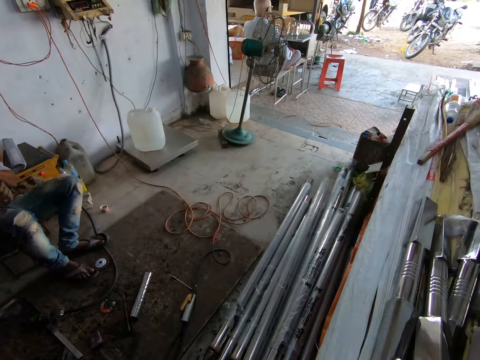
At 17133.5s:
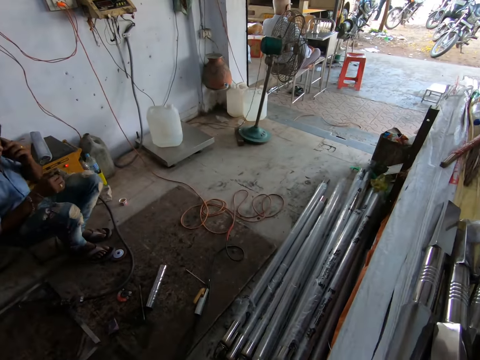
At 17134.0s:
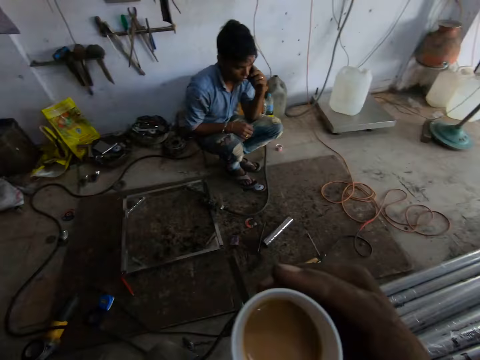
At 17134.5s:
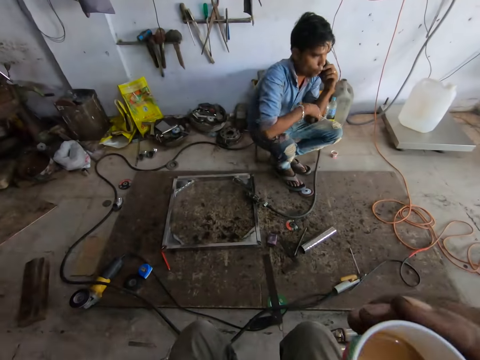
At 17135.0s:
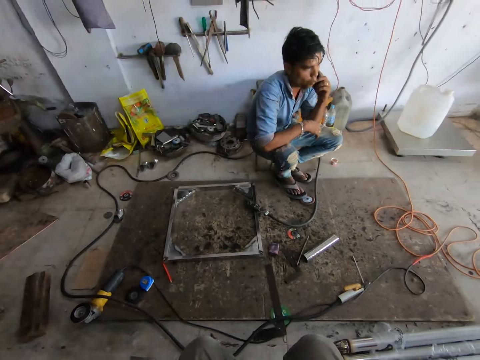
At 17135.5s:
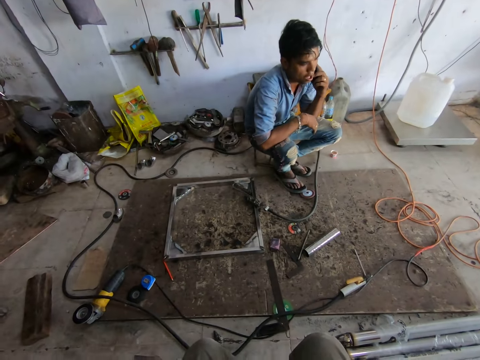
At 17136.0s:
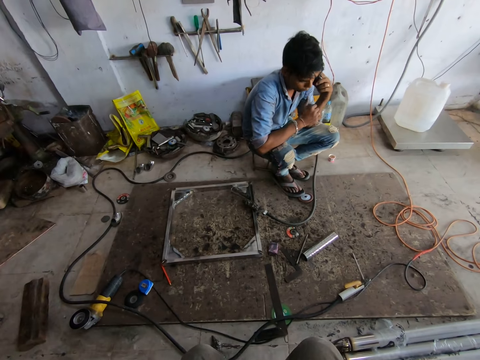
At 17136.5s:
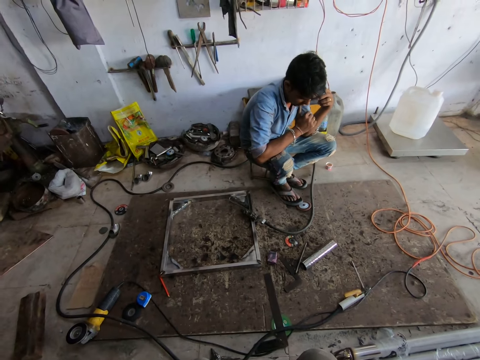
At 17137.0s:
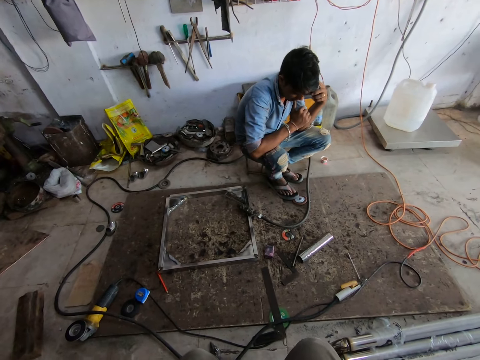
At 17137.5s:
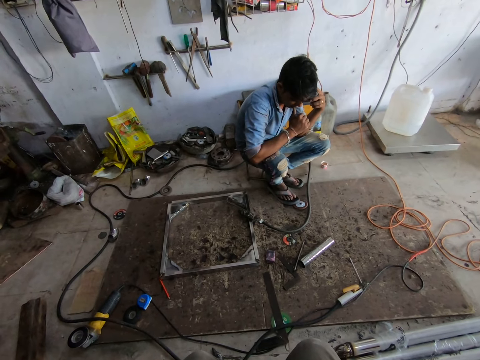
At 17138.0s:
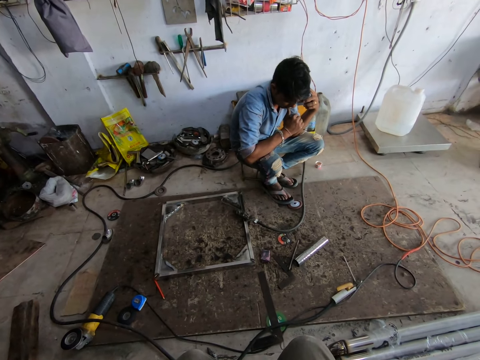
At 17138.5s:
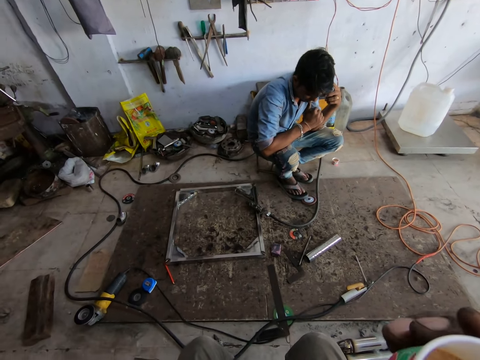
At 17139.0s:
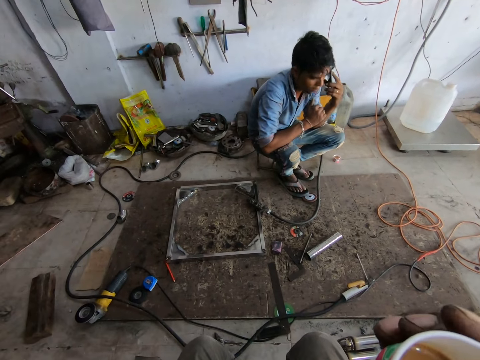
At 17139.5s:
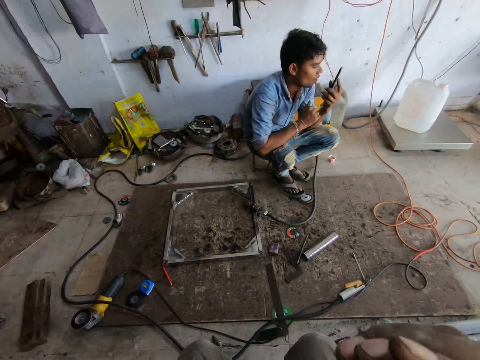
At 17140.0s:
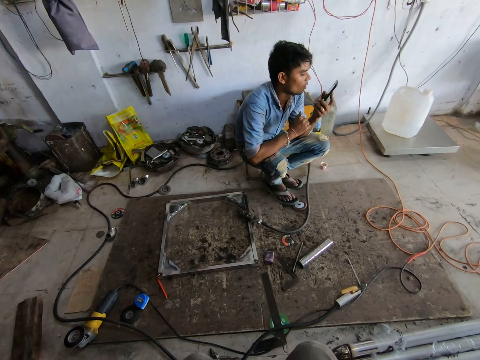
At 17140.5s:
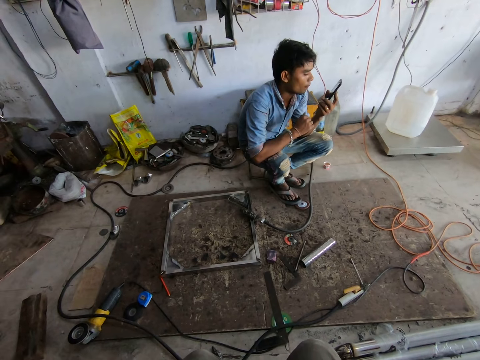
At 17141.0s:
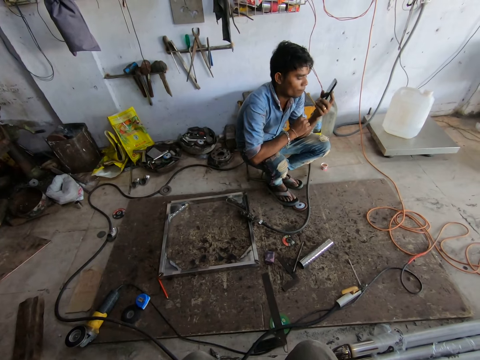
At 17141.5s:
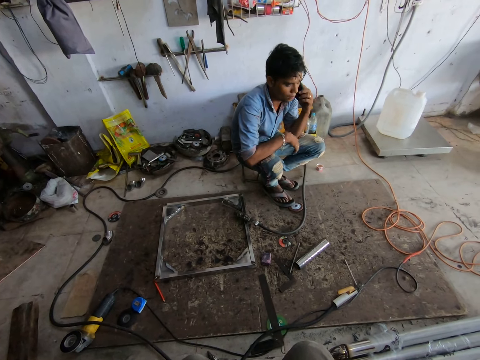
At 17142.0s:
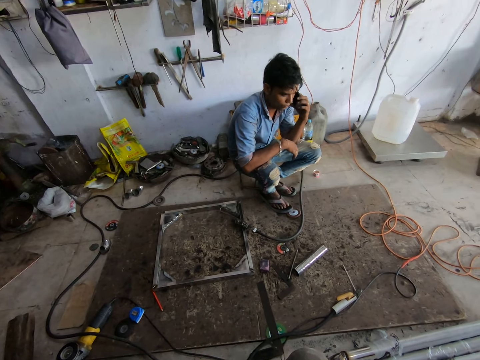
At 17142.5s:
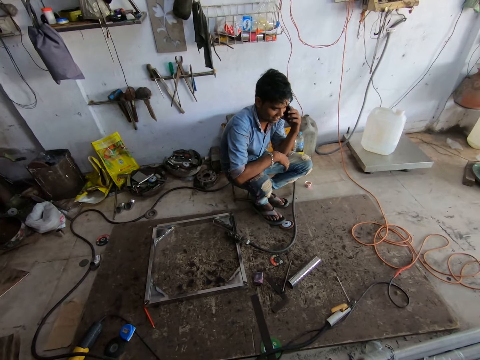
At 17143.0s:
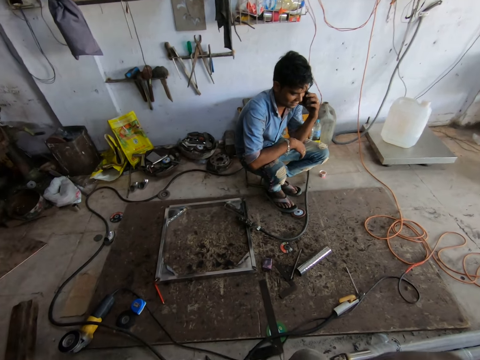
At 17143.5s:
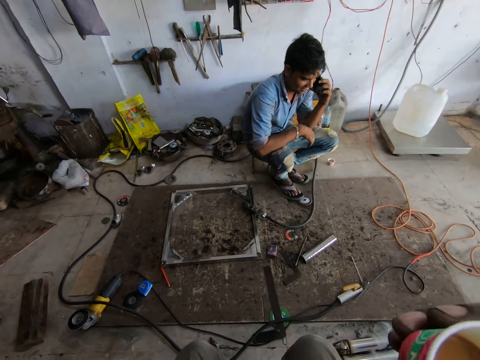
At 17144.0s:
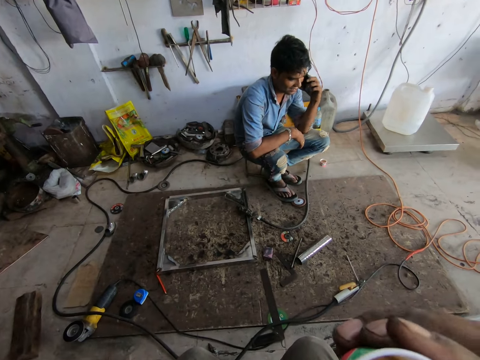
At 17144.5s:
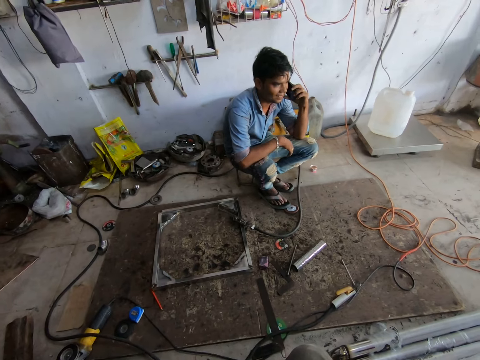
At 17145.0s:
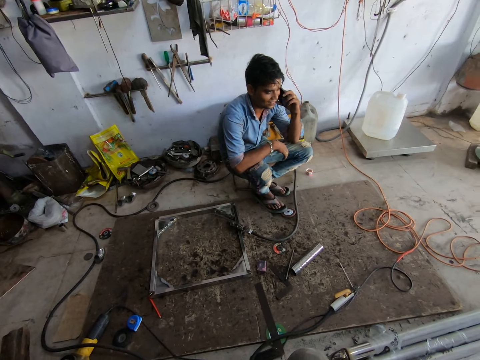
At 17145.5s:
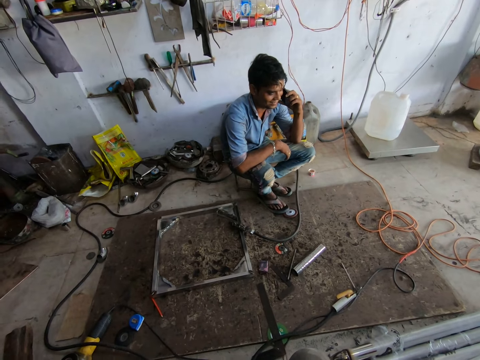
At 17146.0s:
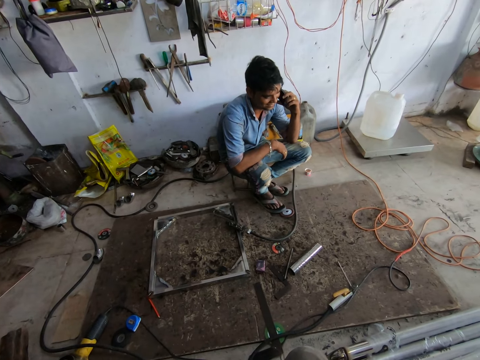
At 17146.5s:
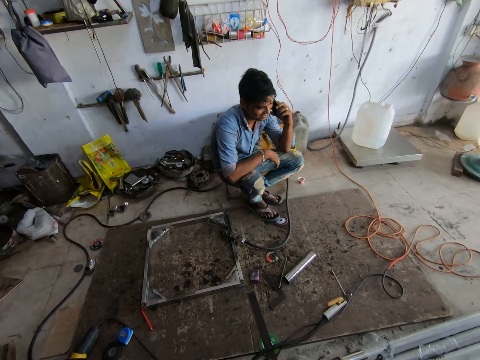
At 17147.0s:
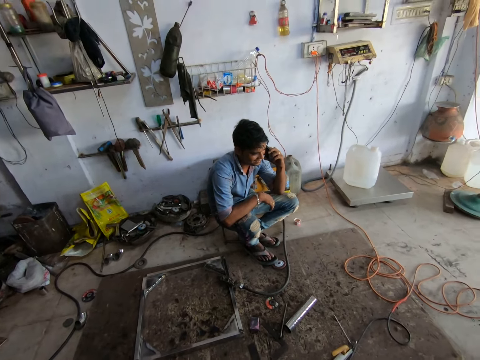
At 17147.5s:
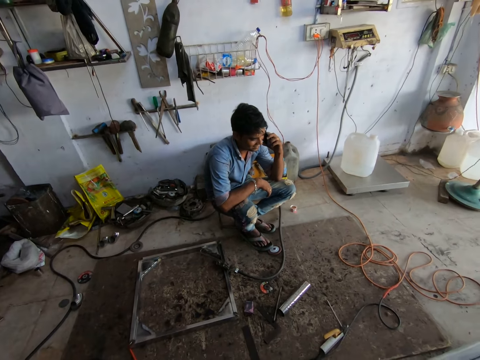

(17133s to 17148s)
The man holds a phone with his left hand and interacts with a caller on the phone in his left hand. The camera wearer drinks tea from the cup in his right hand. He drinks tea from the cup in his right hand again.

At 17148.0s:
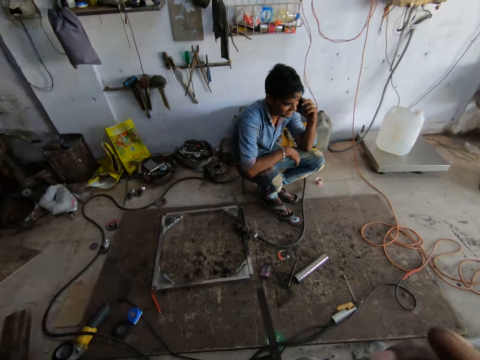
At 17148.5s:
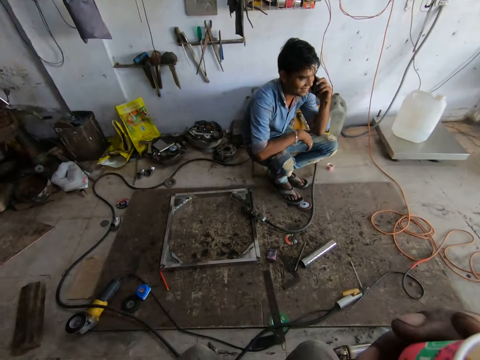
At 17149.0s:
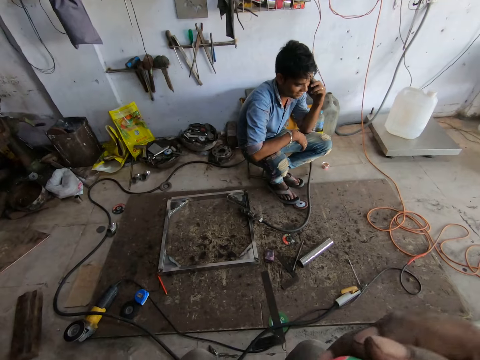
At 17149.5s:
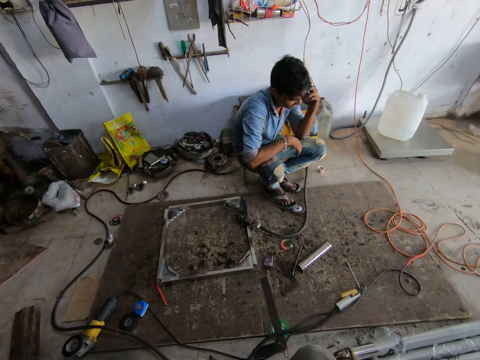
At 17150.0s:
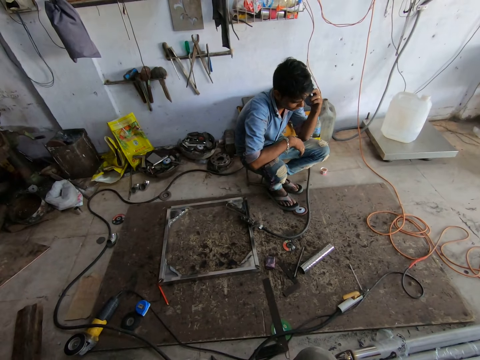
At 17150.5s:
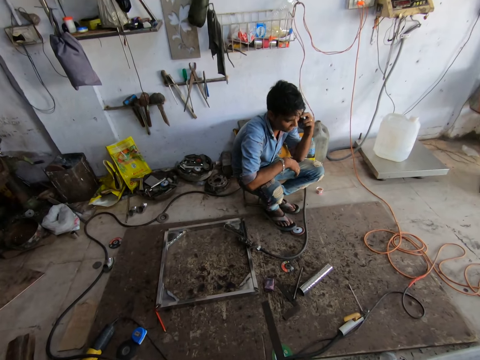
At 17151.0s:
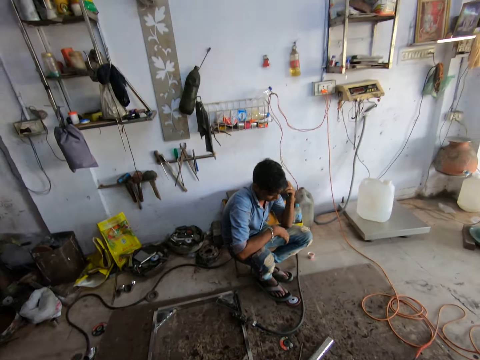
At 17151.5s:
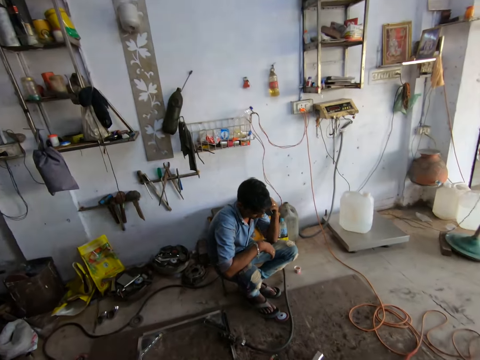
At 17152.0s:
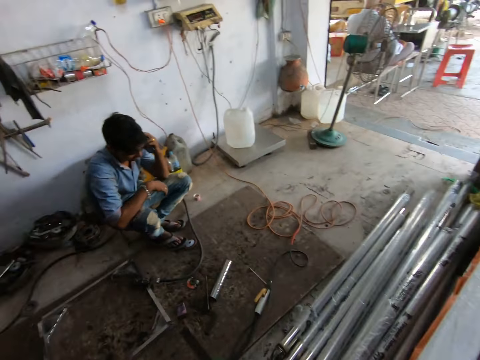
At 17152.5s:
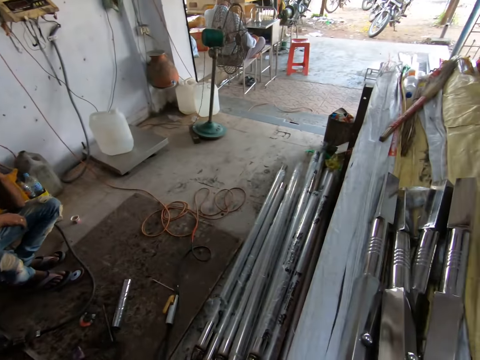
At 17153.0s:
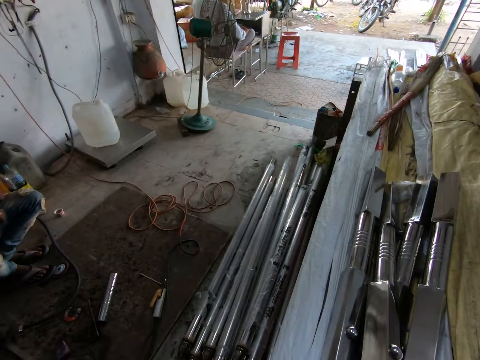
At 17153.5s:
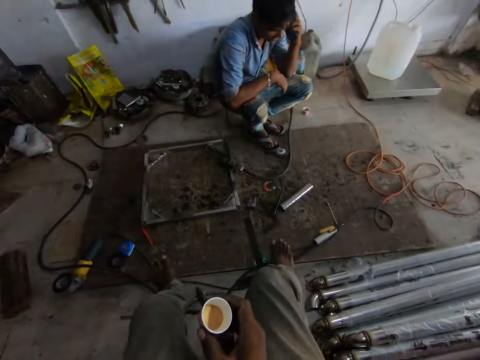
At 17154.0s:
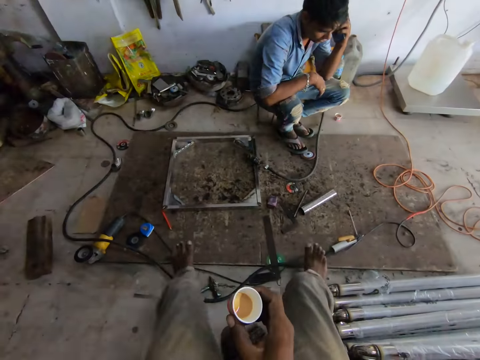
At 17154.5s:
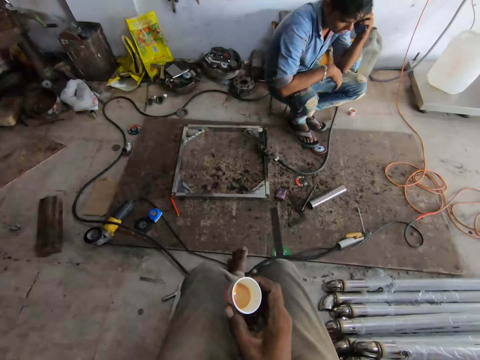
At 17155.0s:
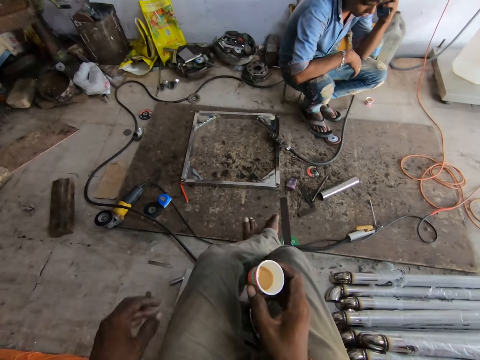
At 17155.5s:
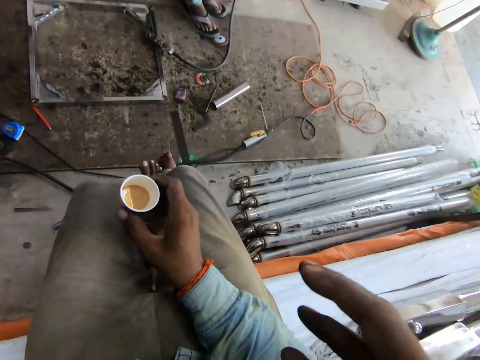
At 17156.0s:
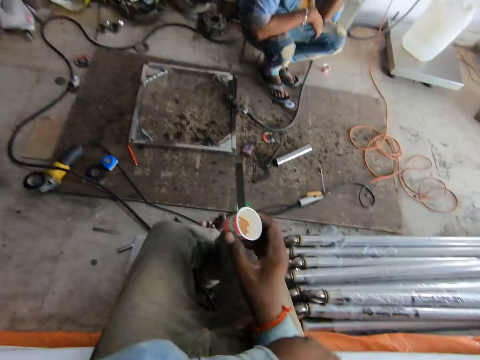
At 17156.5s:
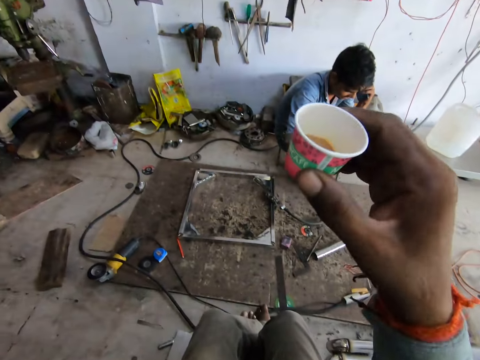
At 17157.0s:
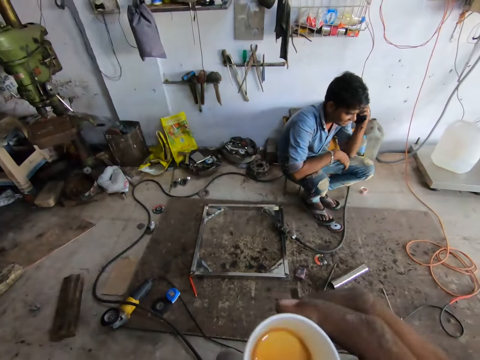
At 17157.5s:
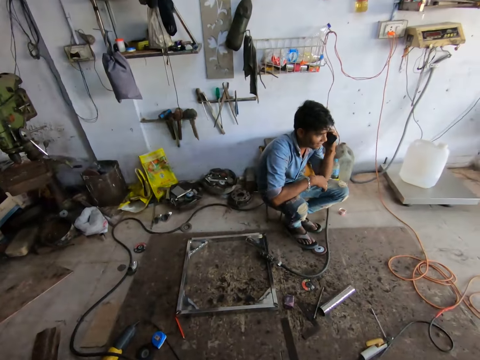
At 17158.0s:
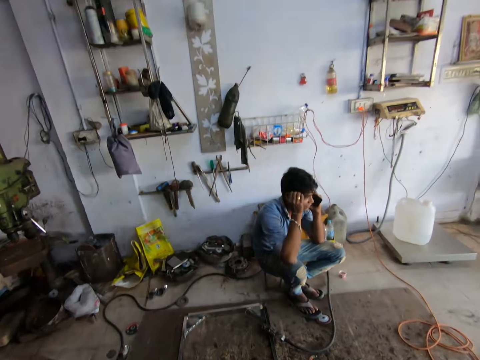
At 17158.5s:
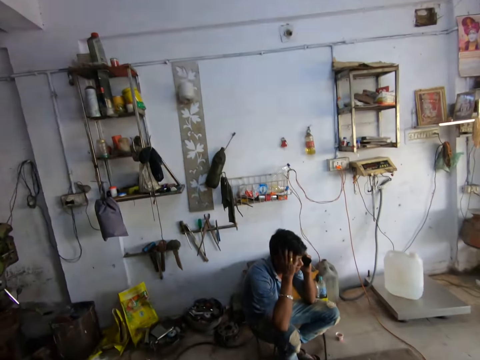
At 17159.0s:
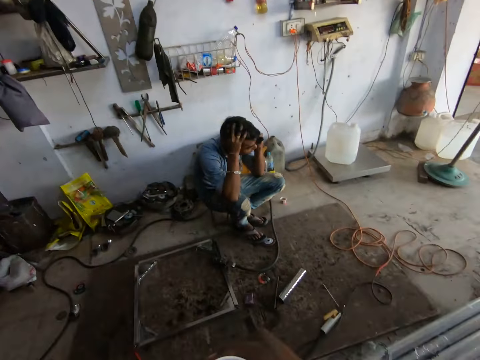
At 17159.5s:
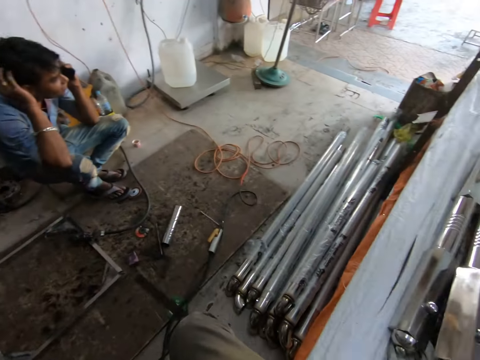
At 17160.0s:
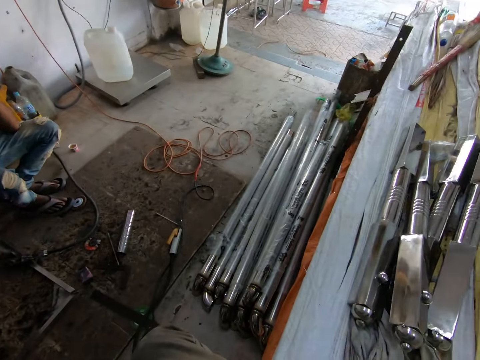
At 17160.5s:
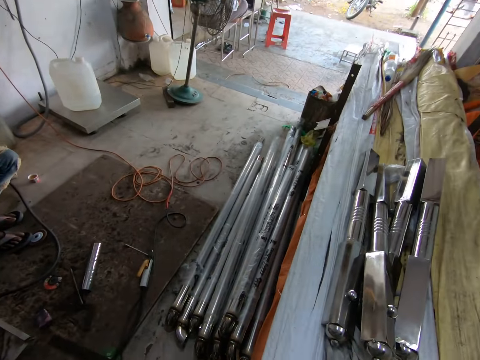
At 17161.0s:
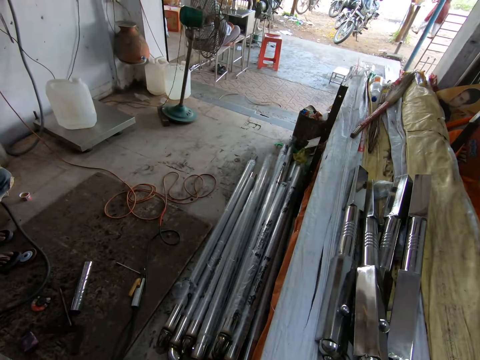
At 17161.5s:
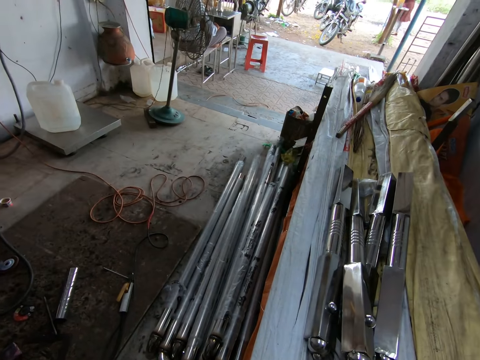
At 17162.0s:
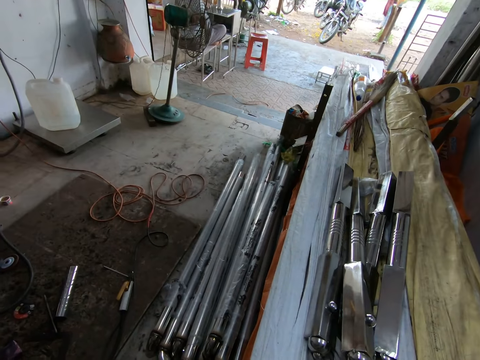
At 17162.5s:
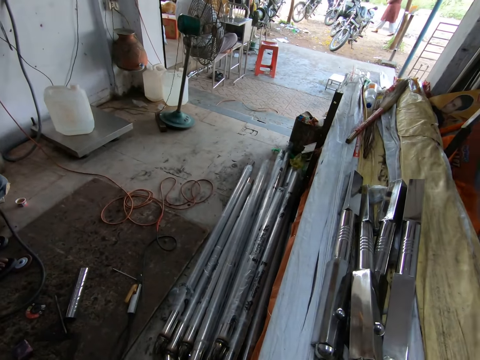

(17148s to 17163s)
The camera wearer holds the cup of tea with his right hand. He lifts the cup of tea. He drinks tea from the cup in his right hand. He looks around. He looks around again.
